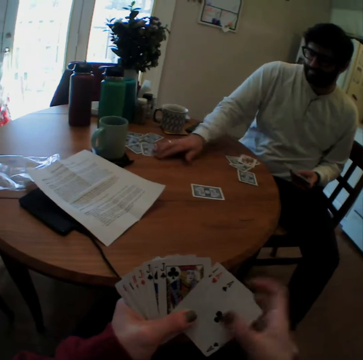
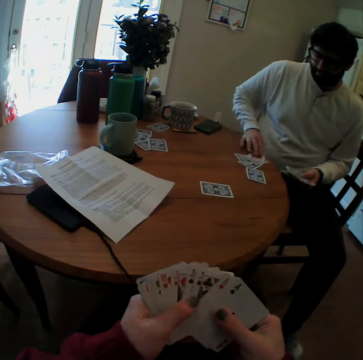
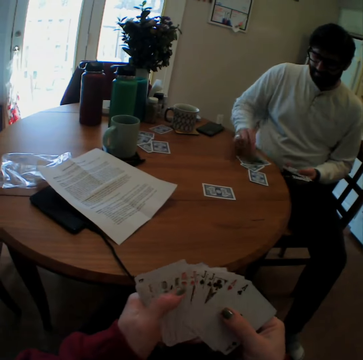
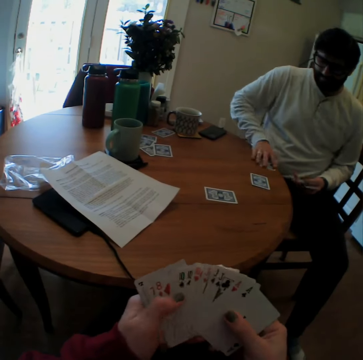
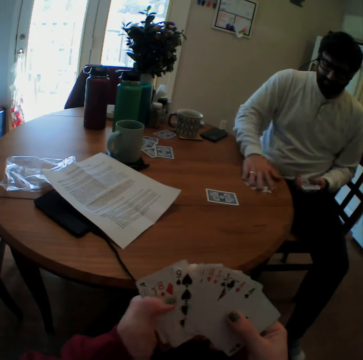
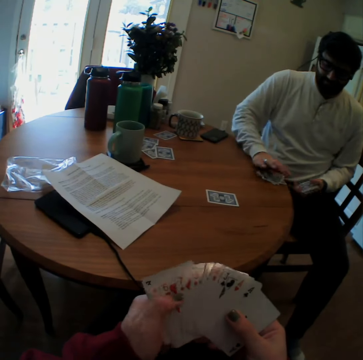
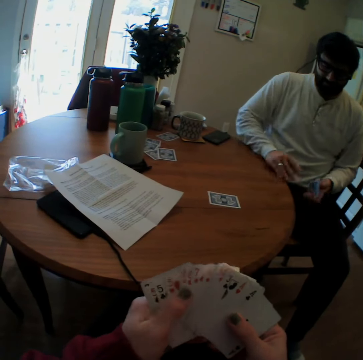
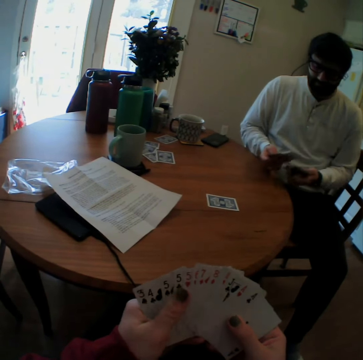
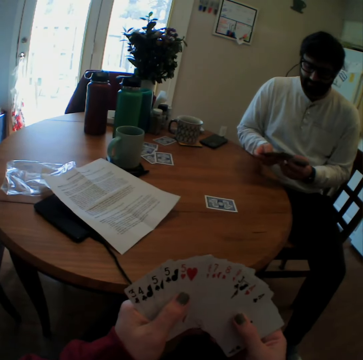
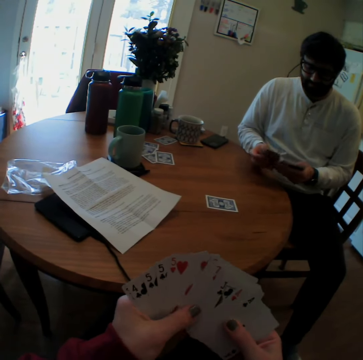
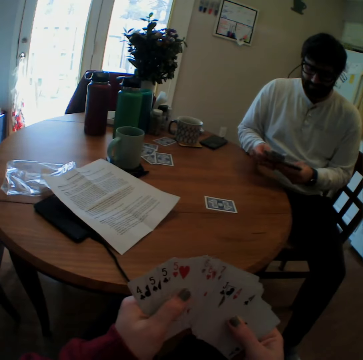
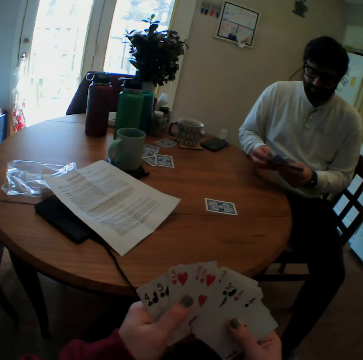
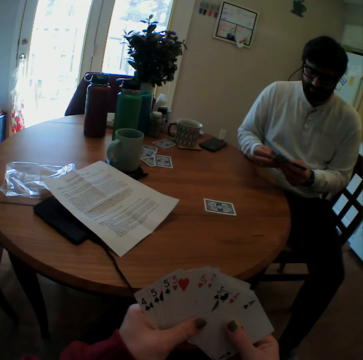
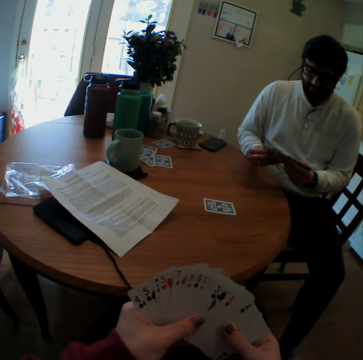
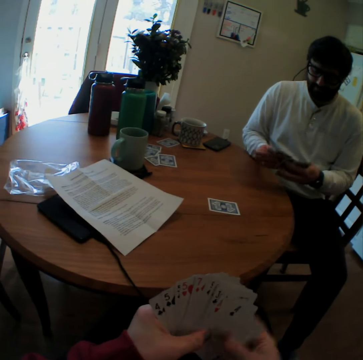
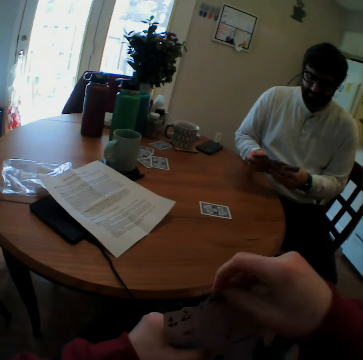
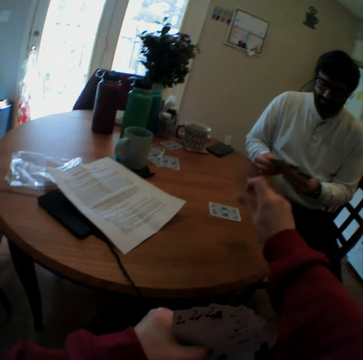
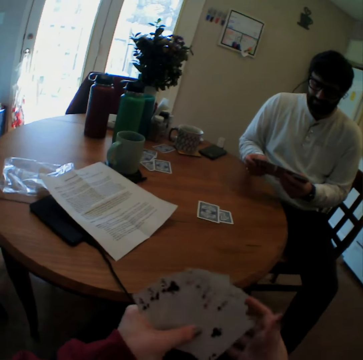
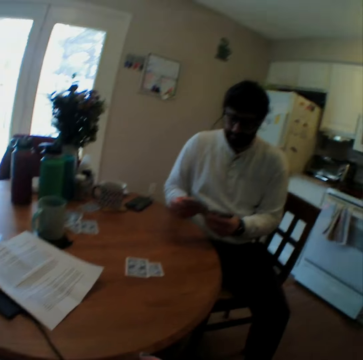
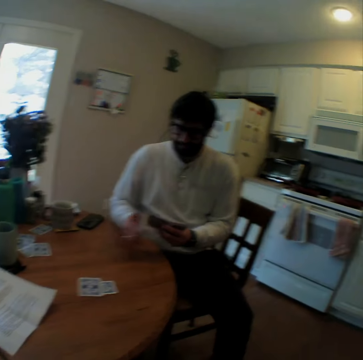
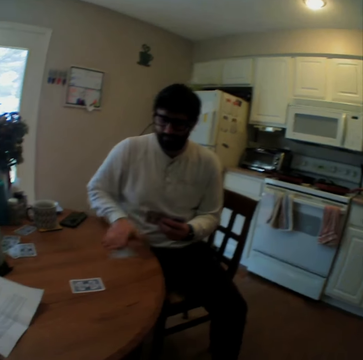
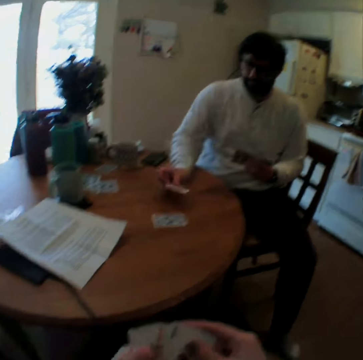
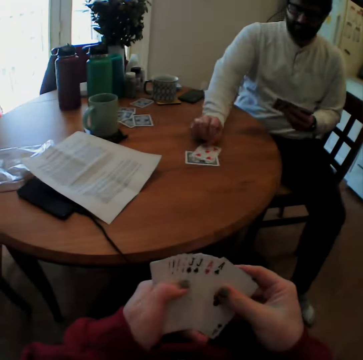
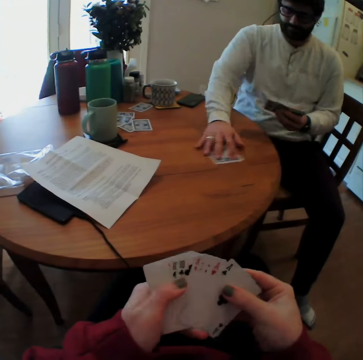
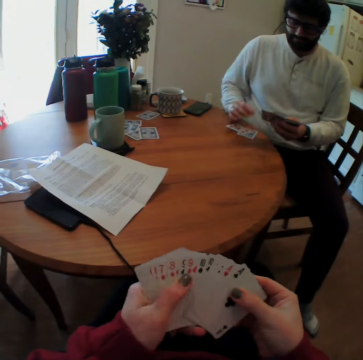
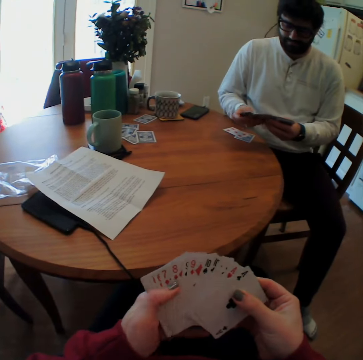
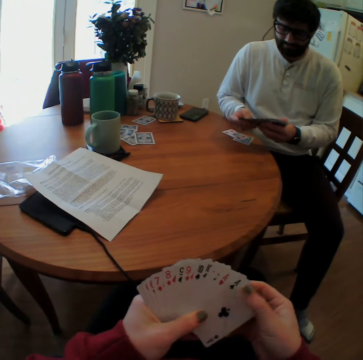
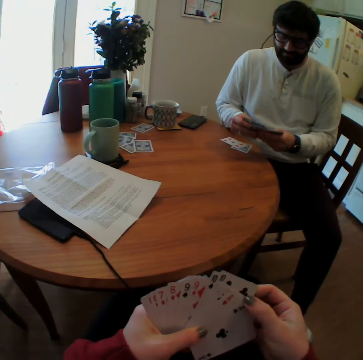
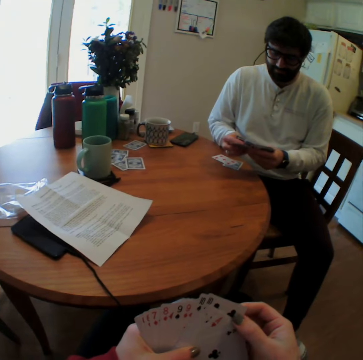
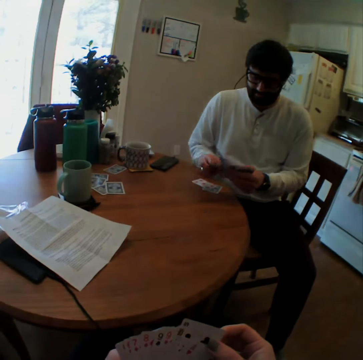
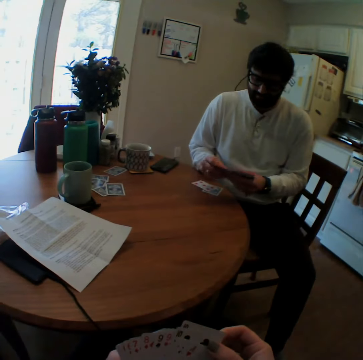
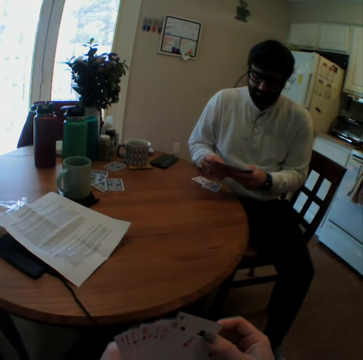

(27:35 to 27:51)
A man pushes another playing card on the table. The man moves playing cards and turns a playing card on the table. The camera wearer arranges playing cards. The man arranges playing cards on the table and takes the playing cards. The camera wearer counts cards. The man arranges playing cards. The camera wearer speaks, plays card games and throws a card. The man takes a playing card, turns the card, puts the card back, pulls cards, pushes the playing cards and arranges playing cards.

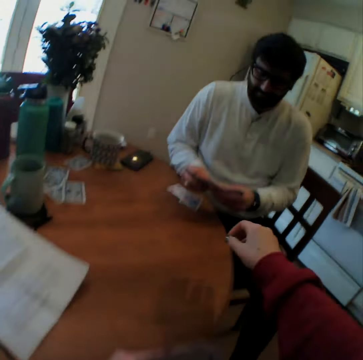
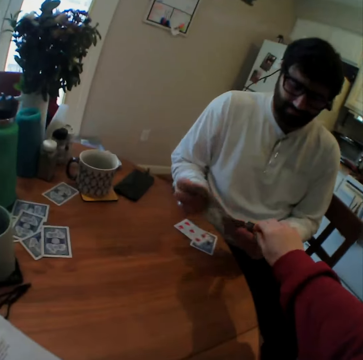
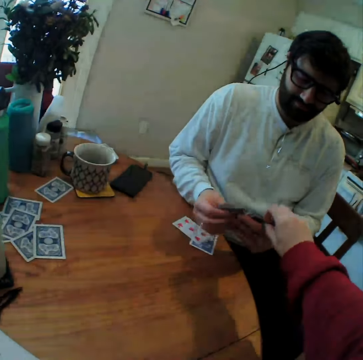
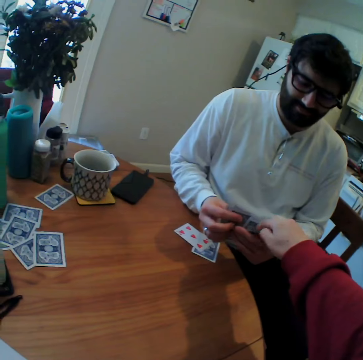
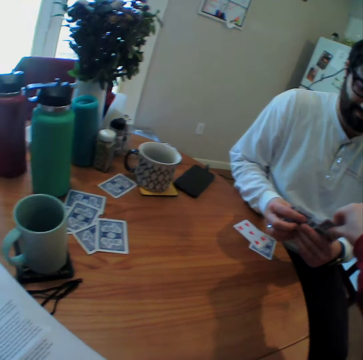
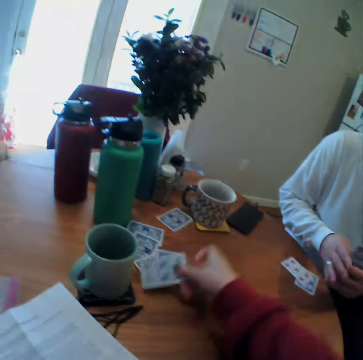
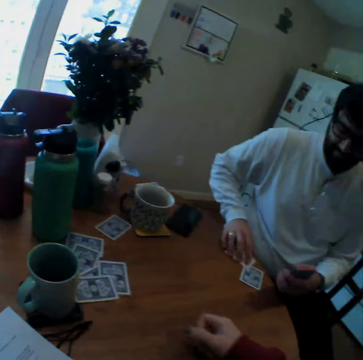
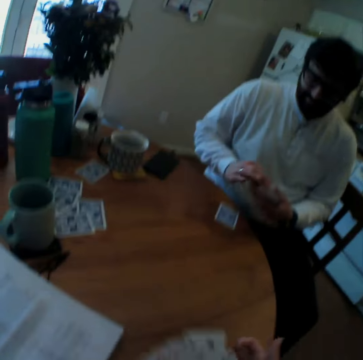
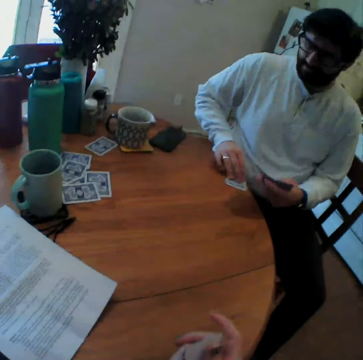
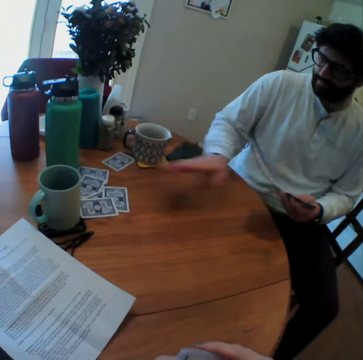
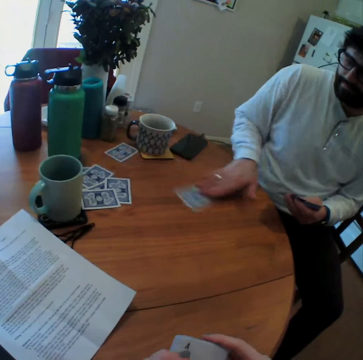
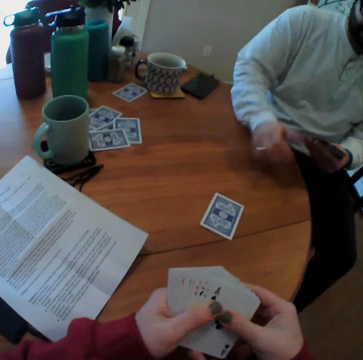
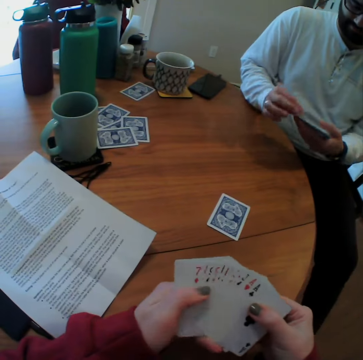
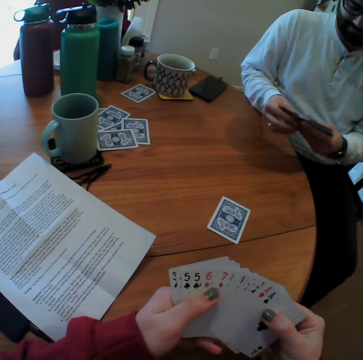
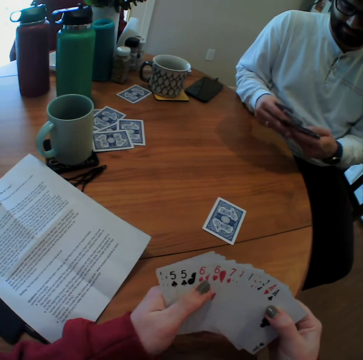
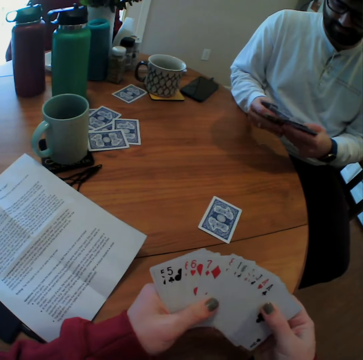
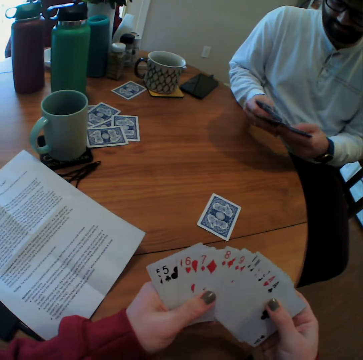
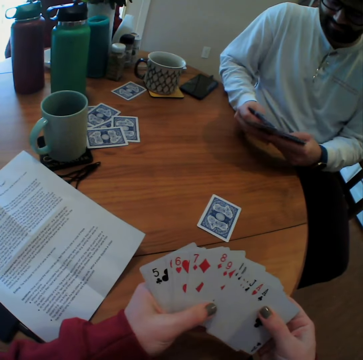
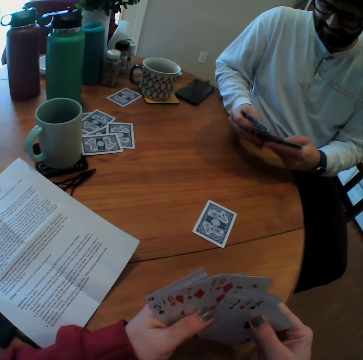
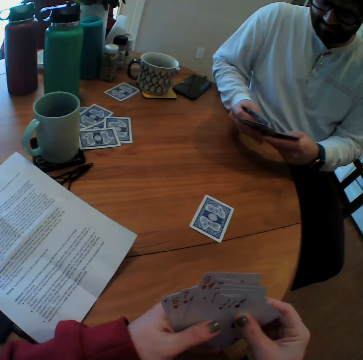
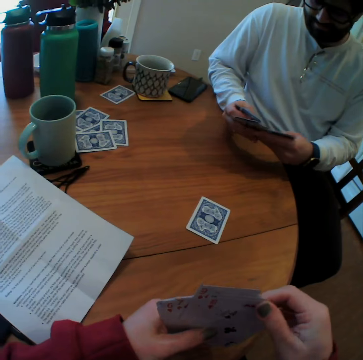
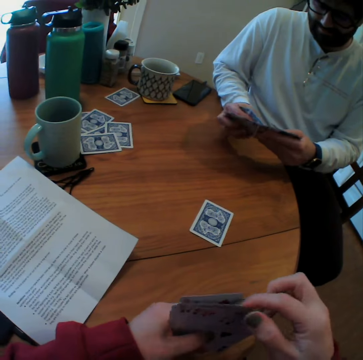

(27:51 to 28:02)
The camera wearer takes a card from the man's hand. They stretch a hand. They put the card on the table. The man takes some playing cards on the table and moves playing cards on the table. The camera wearer arranges playing cards. The man mixes cards and arranges playing cards.

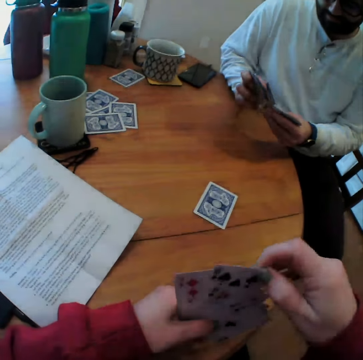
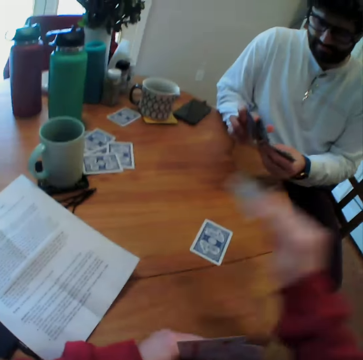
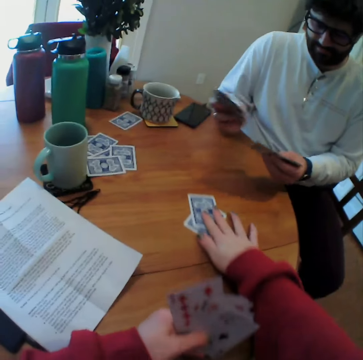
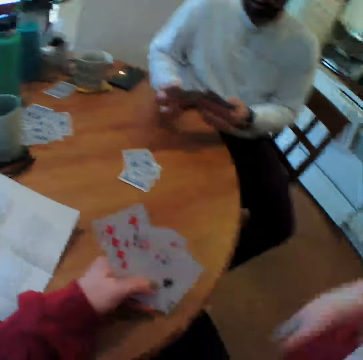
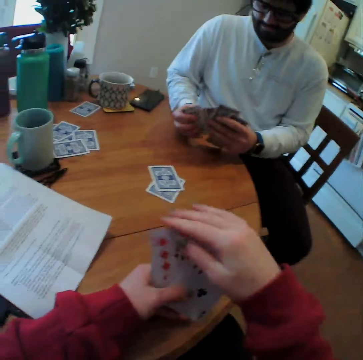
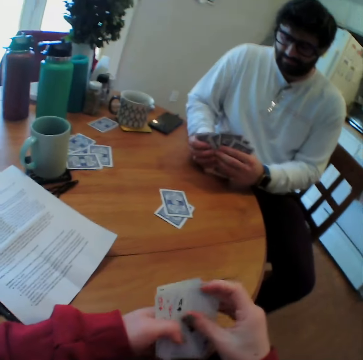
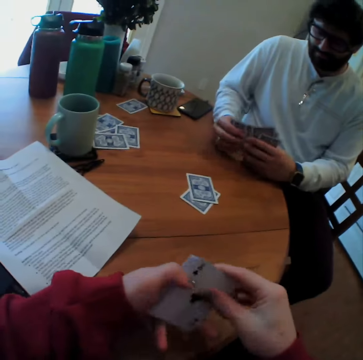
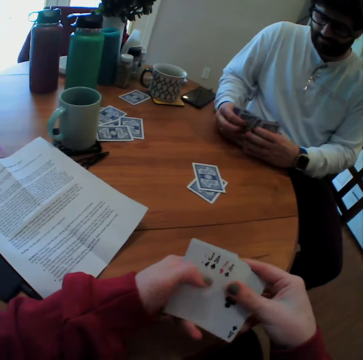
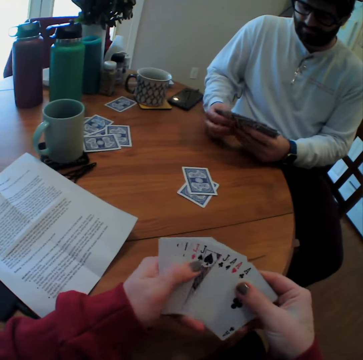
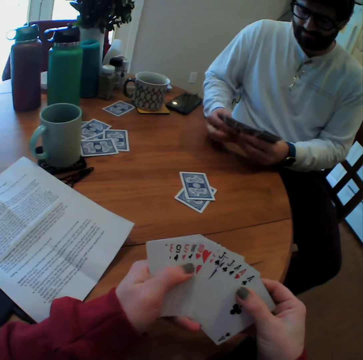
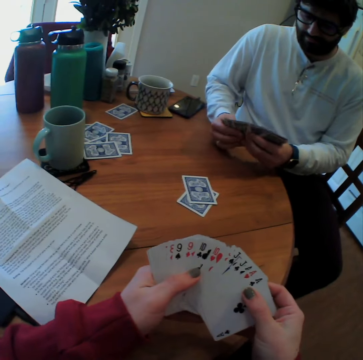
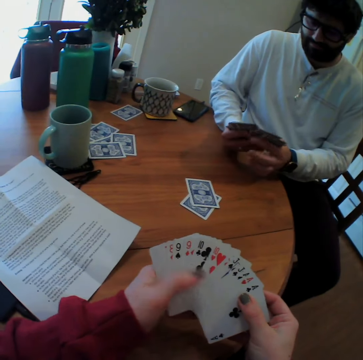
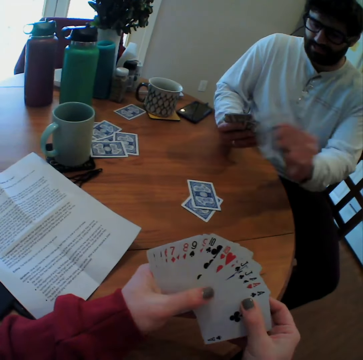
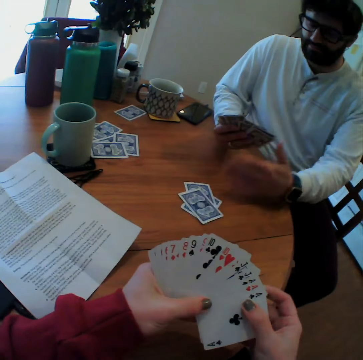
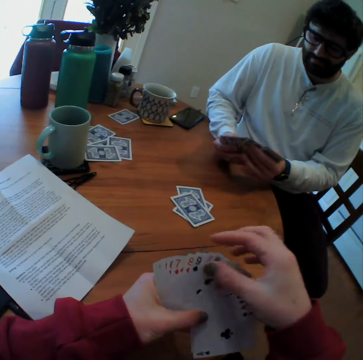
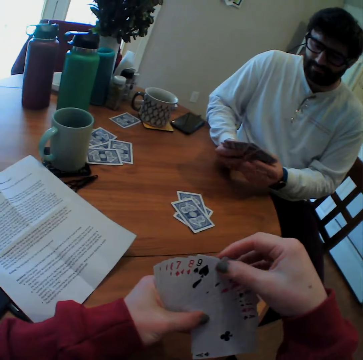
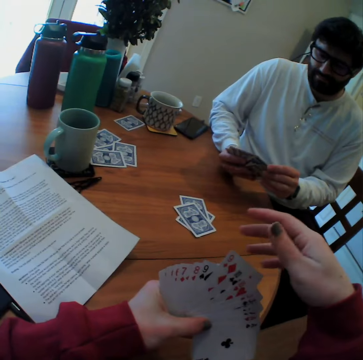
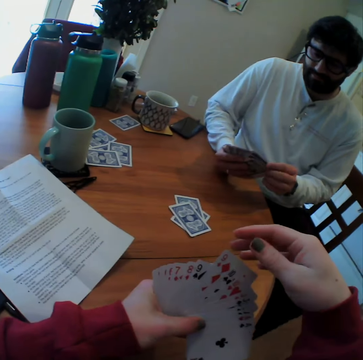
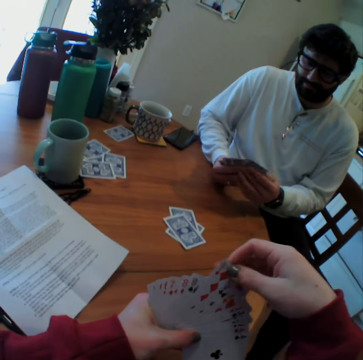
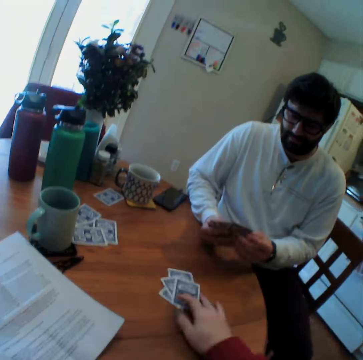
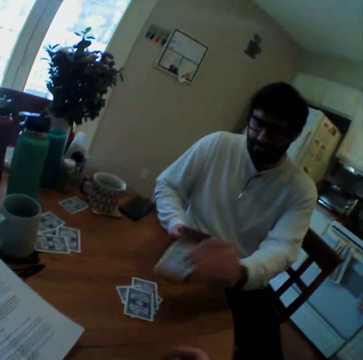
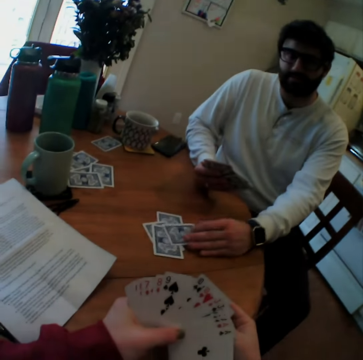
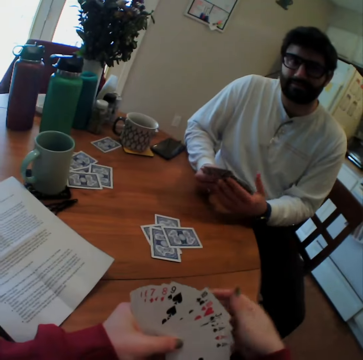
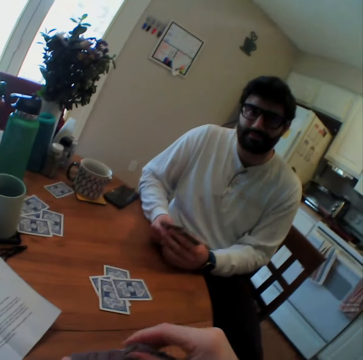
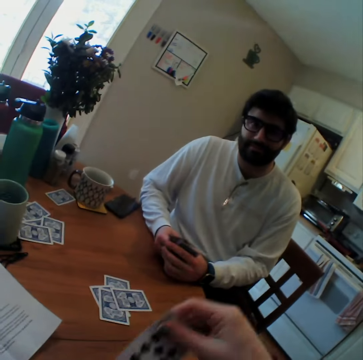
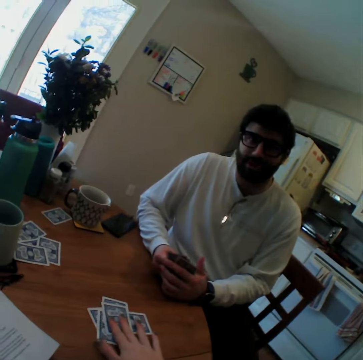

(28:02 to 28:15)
The camera wearer plays a card game, puts a card on a table and pushes cards. A man plays a card game with the camera wearer and puts a card on the table. The camera wearer speaks, plays a card game with the man and puts a card on the table. The man puts a card on the table and plays card games.
